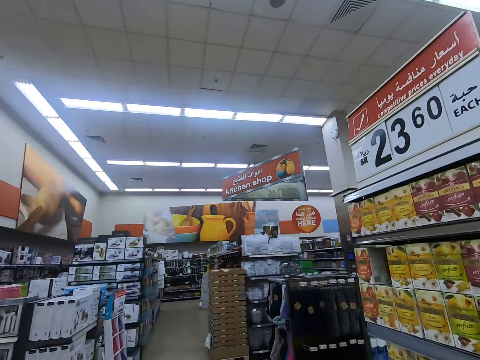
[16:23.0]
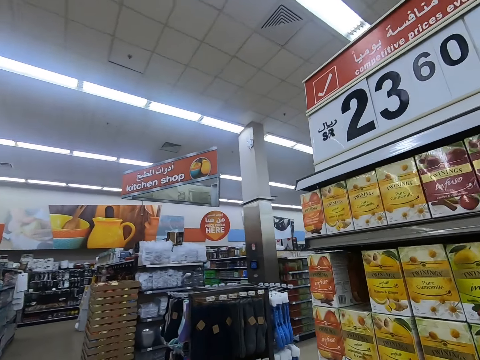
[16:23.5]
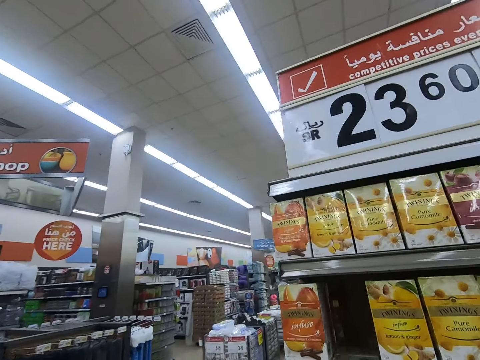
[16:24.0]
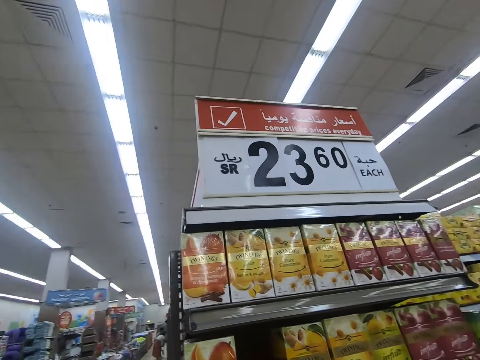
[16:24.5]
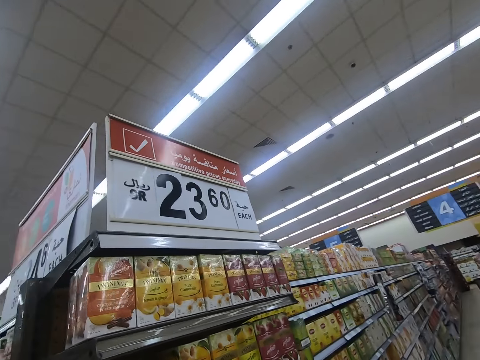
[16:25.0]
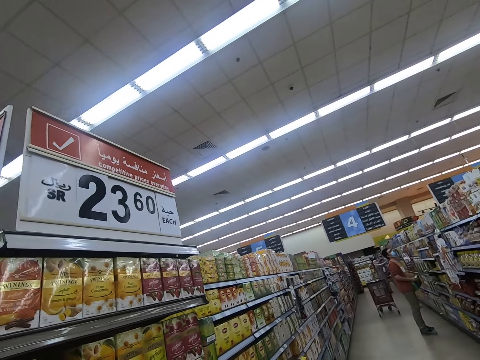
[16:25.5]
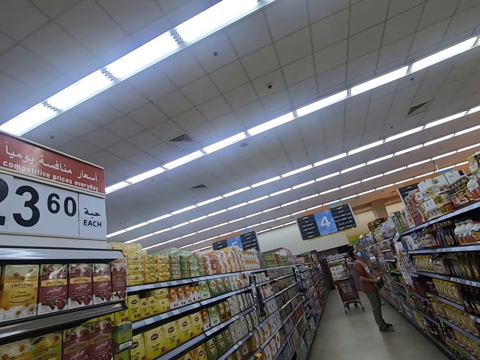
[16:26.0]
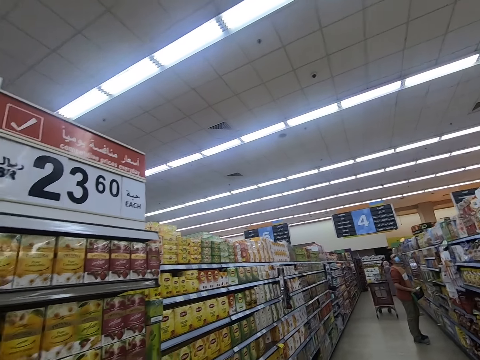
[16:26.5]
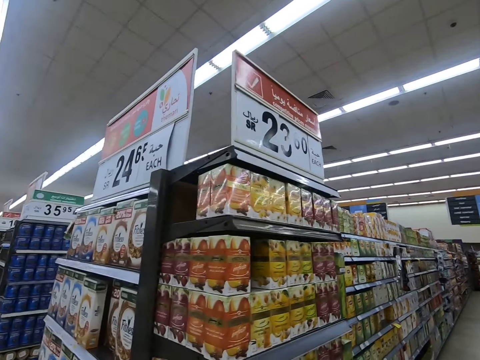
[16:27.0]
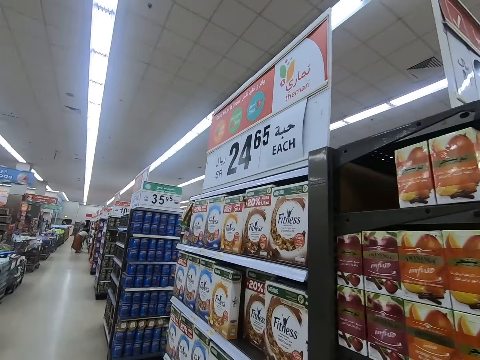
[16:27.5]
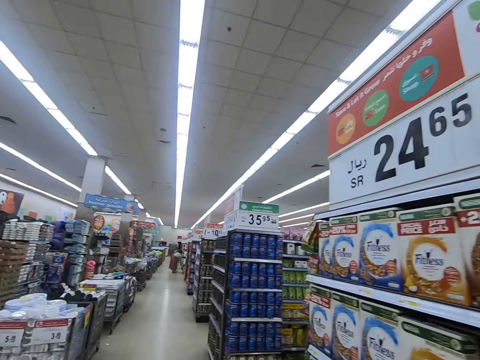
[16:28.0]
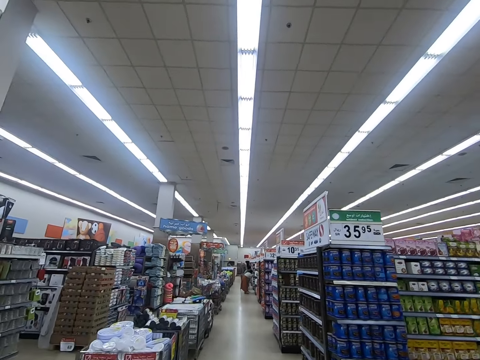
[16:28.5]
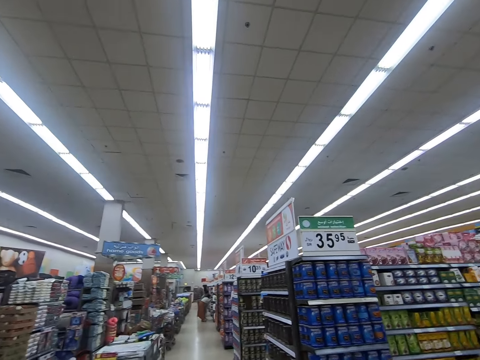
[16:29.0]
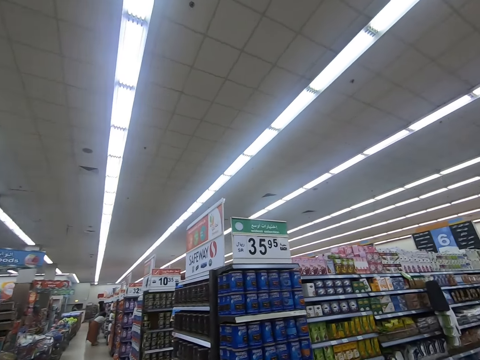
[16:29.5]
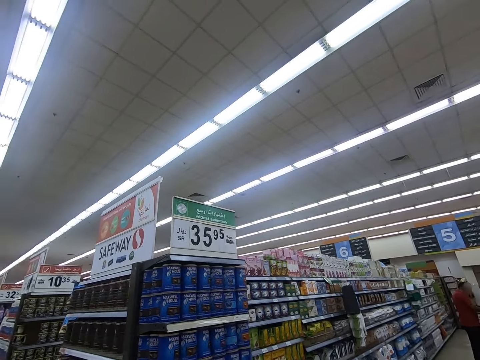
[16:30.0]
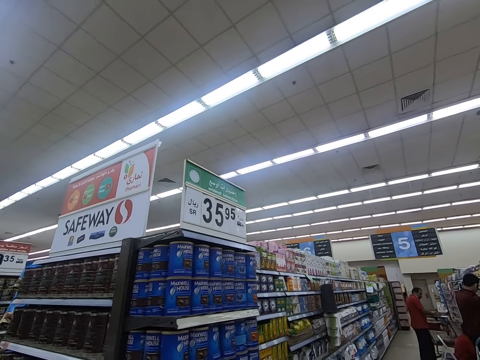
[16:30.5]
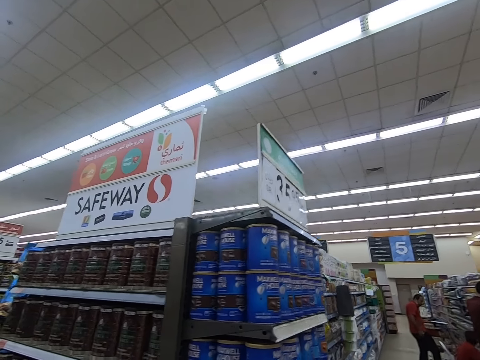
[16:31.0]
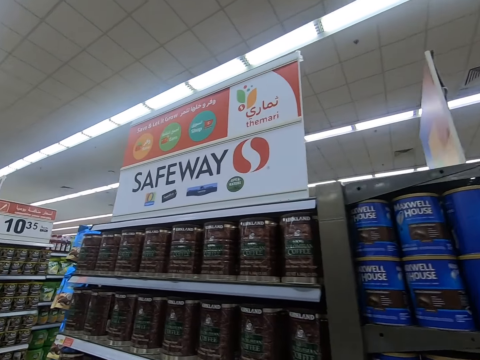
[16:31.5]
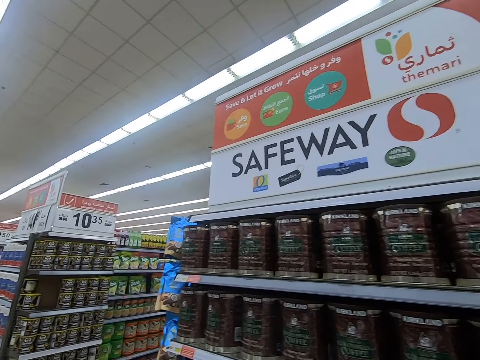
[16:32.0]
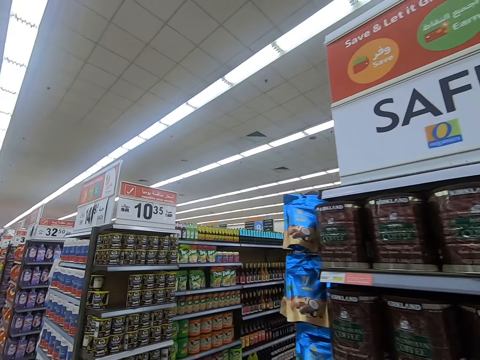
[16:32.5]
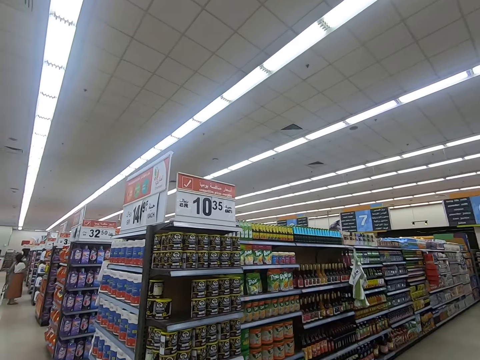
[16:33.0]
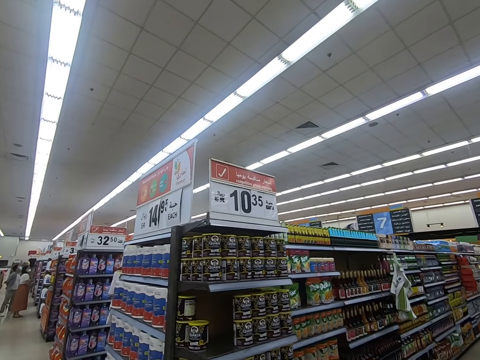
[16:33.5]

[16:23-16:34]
The camera wearer looks at the items. They walk around the supermarket.

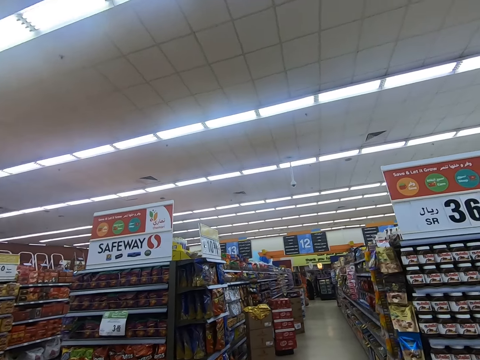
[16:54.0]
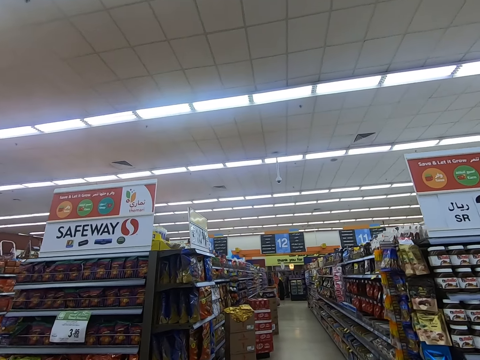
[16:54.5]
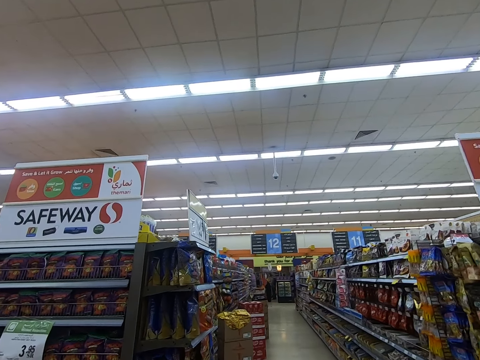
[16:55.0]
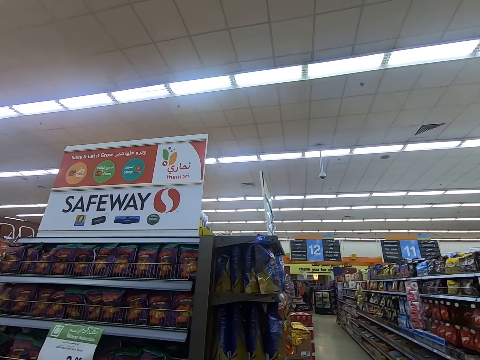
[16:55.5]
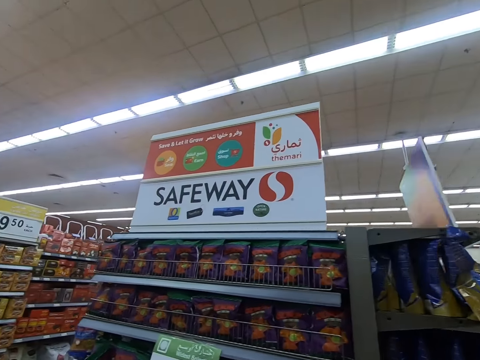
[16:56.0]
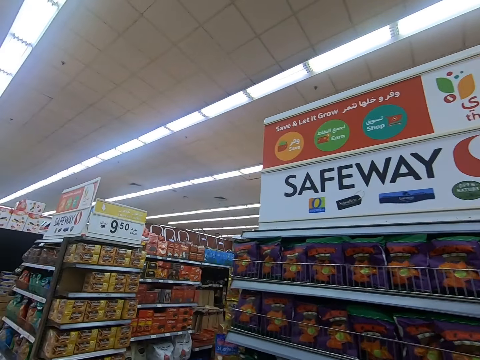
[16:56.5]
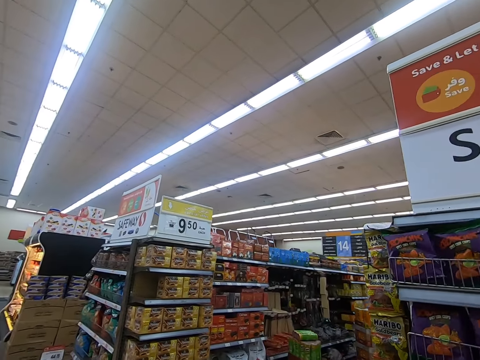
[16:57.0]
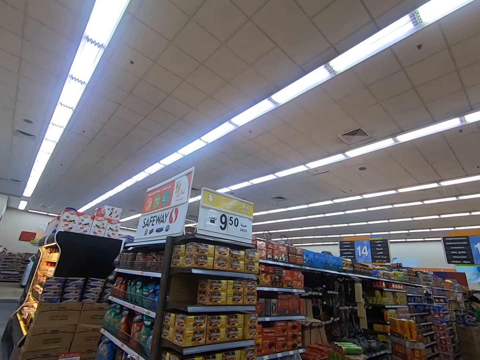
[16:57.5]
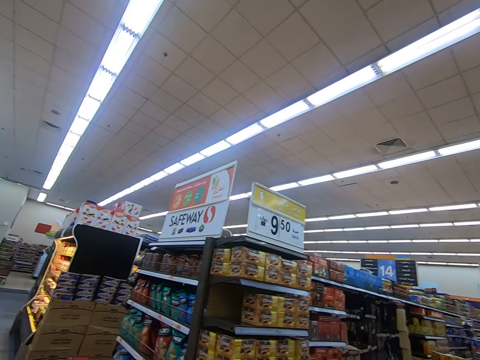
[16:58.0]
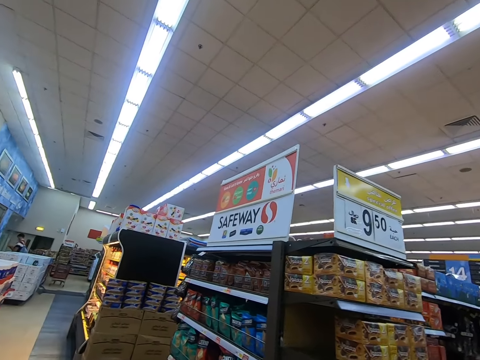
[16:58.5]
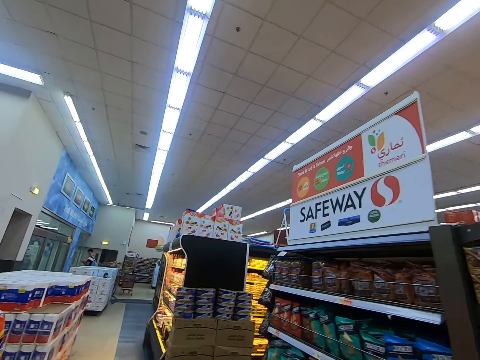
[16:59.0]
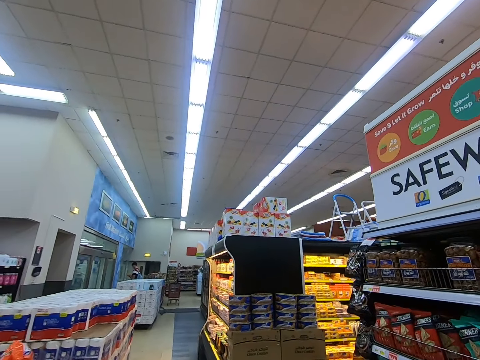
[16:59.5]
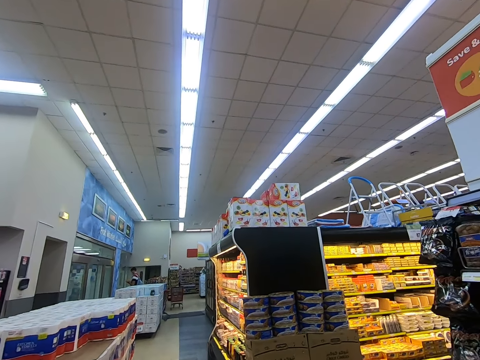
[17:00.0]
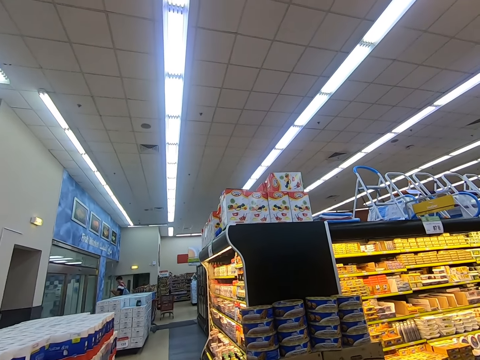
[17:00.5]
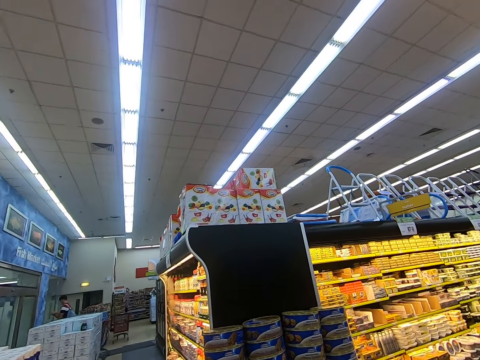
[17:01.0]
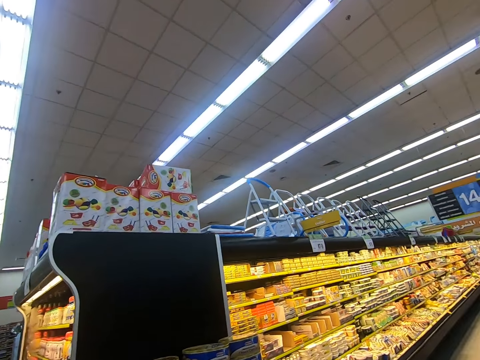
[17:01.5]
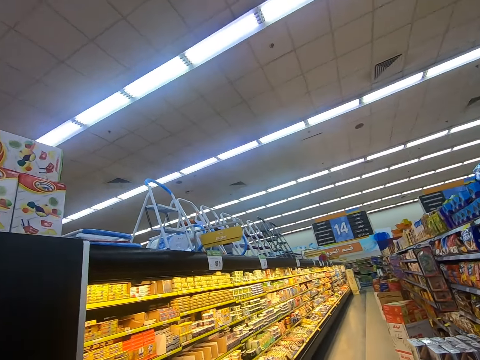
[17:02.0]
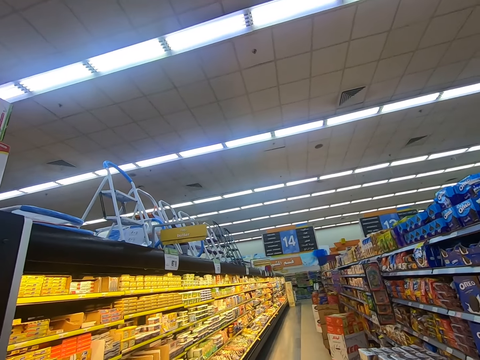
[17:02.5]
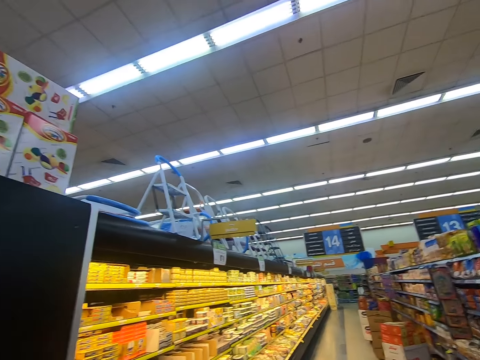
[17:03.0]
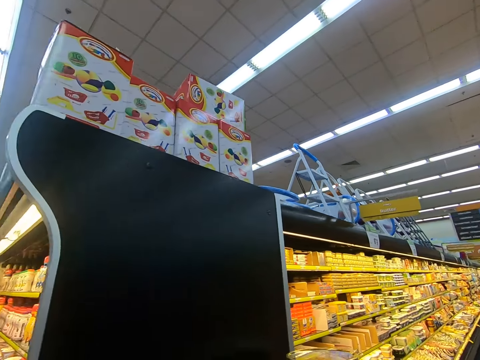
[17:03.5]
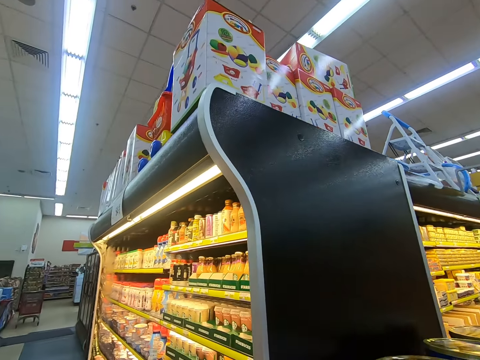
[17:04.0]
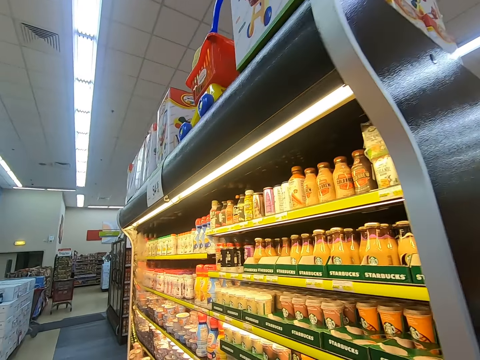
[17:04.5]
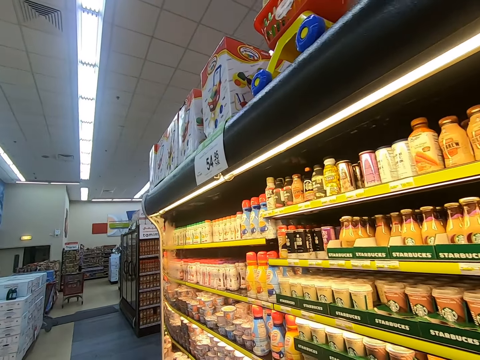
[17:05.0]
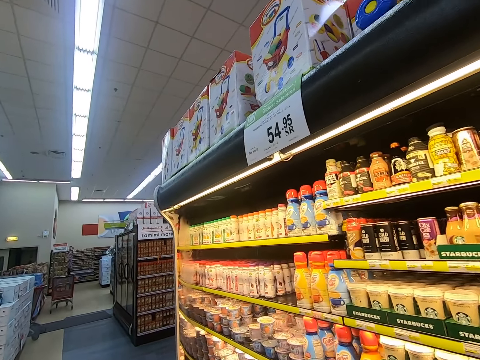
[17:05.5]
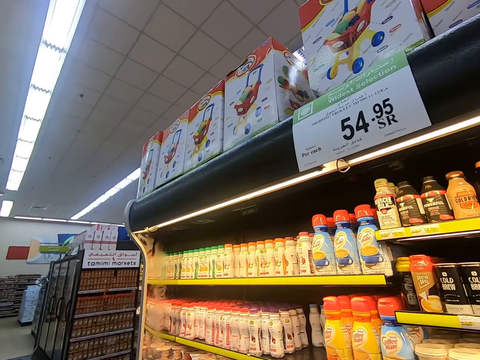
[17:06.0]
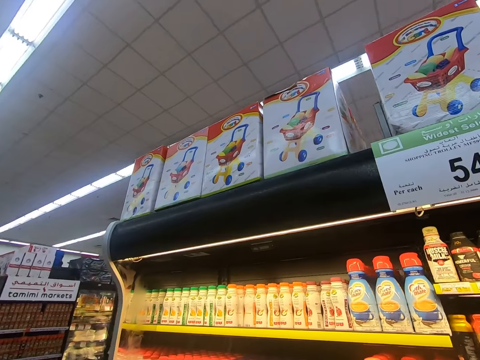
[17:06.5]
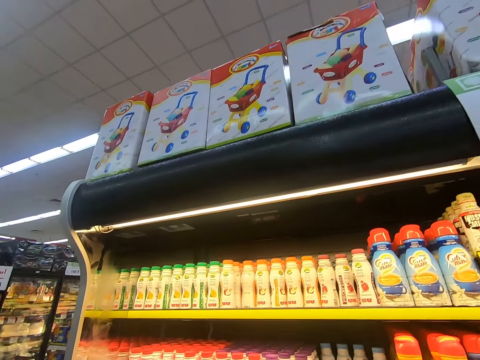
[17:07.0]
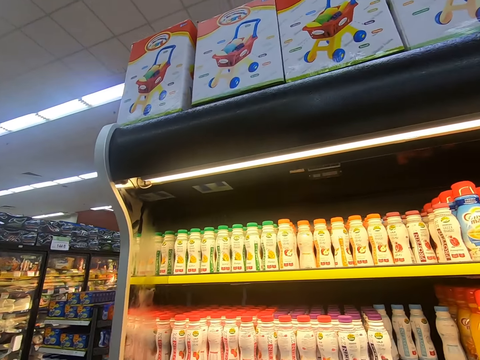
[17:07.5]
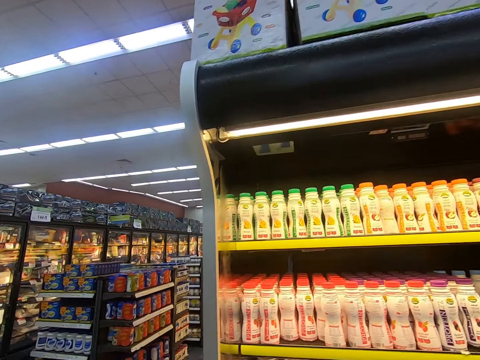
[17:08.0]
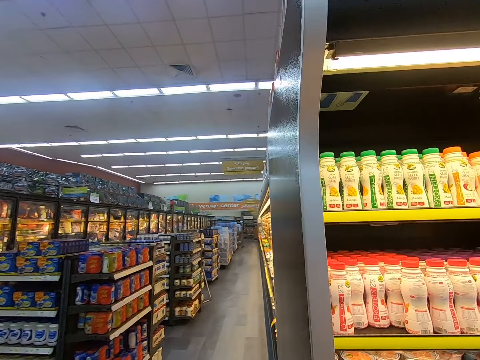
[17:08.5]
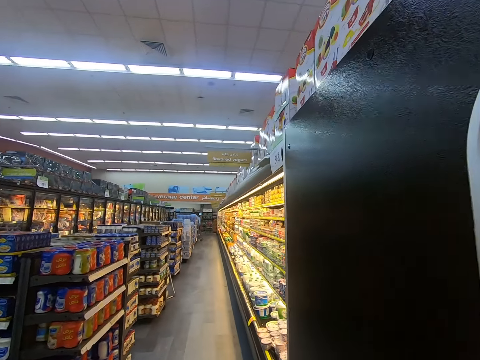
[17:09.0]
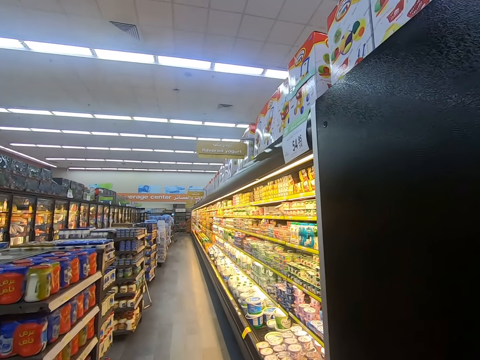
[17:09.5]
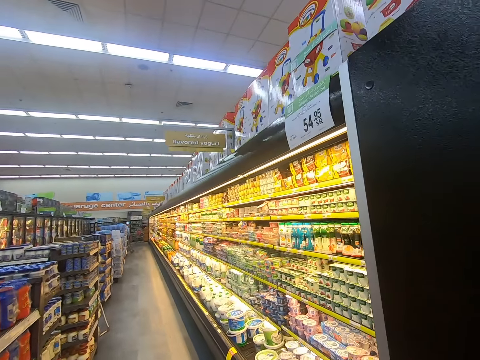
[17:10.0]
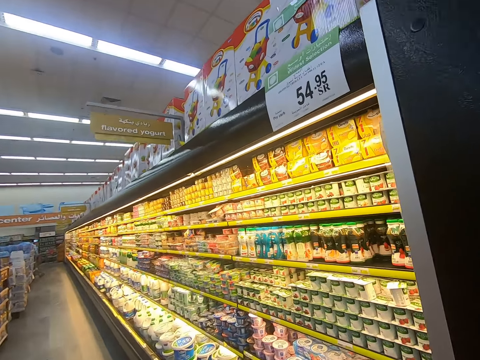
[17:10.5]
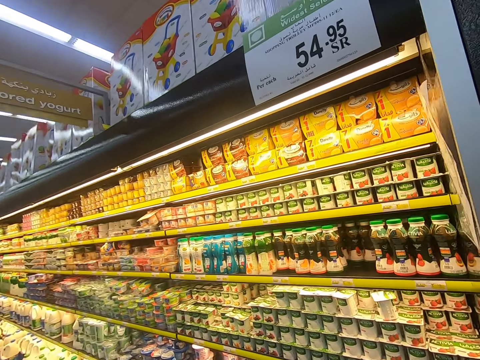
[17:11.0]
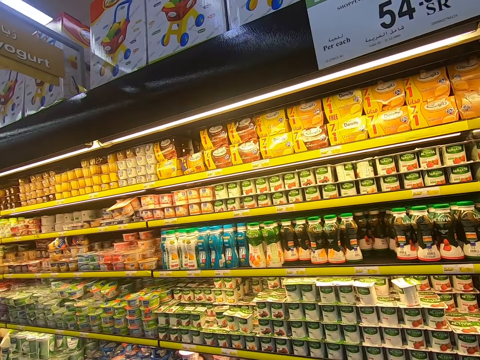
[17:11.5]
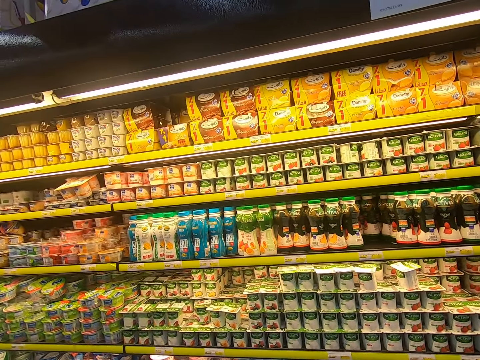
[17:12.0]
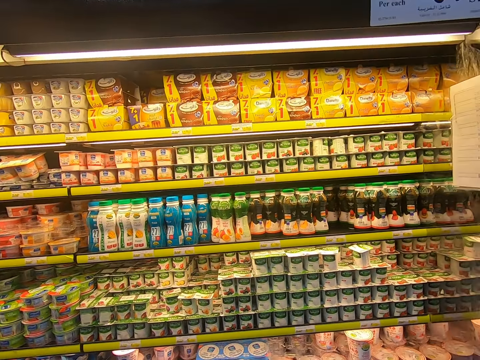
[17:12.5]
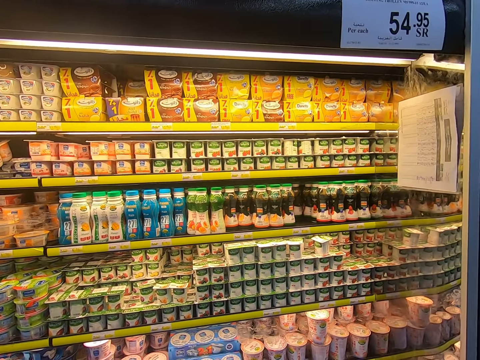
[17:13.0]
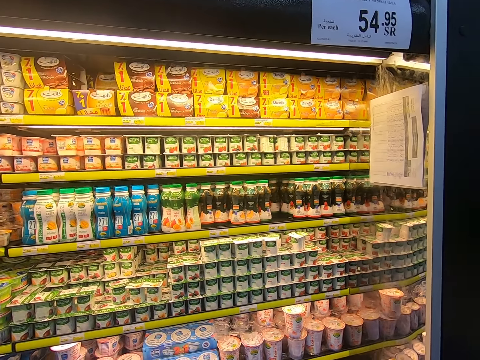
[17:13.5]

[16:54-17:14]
The camera wearer looks at the items. They walk around the supermarket. They look at the items. They walk around the supermarket. They look at the items.
